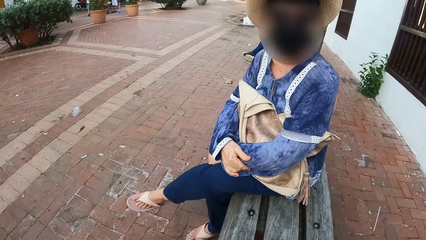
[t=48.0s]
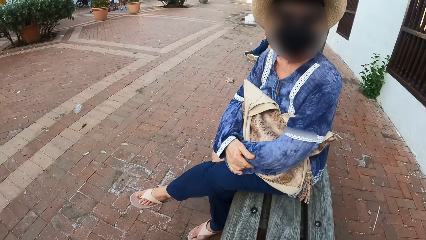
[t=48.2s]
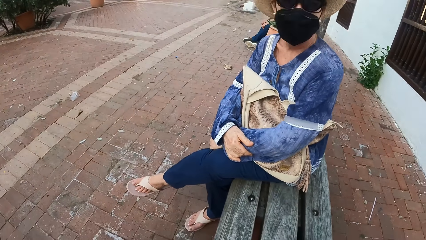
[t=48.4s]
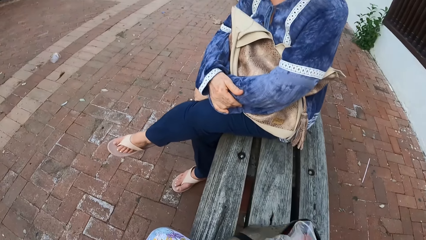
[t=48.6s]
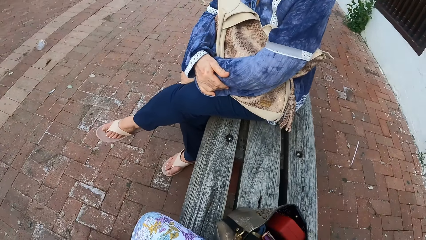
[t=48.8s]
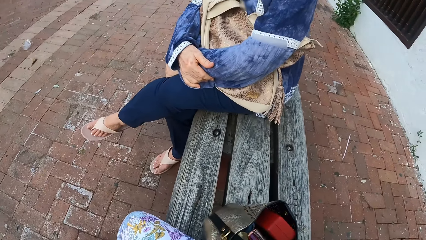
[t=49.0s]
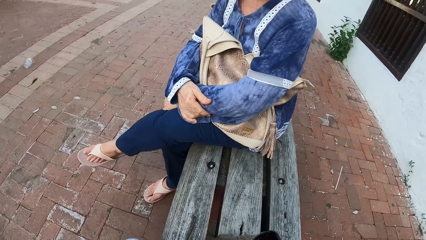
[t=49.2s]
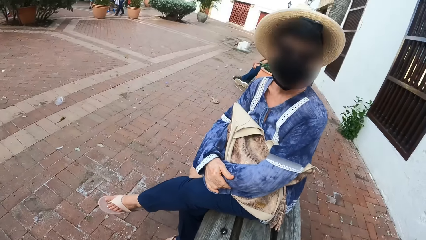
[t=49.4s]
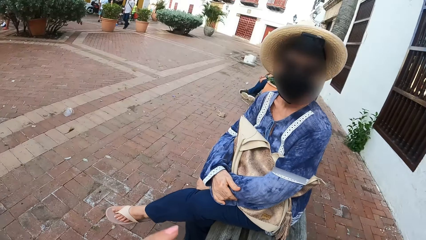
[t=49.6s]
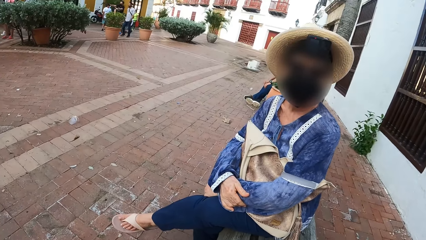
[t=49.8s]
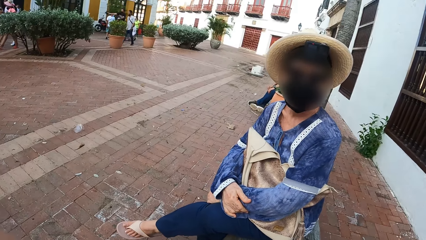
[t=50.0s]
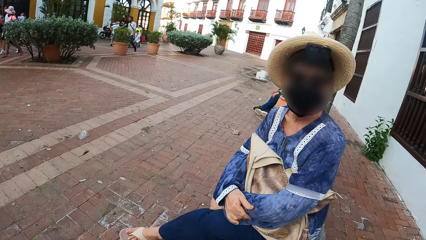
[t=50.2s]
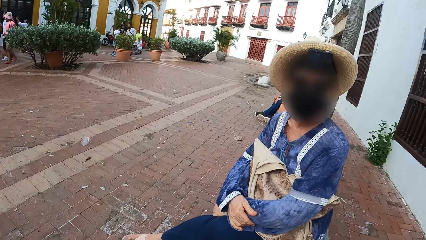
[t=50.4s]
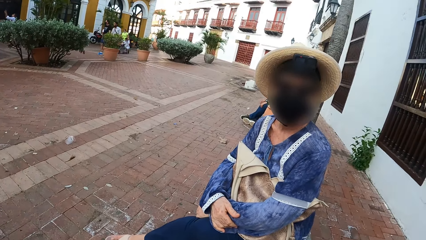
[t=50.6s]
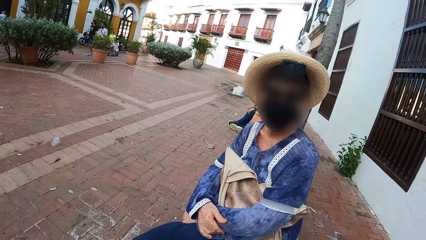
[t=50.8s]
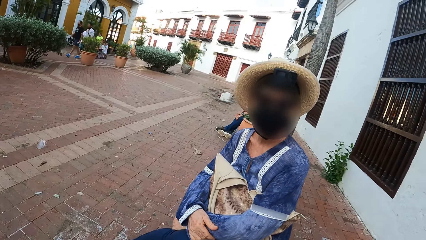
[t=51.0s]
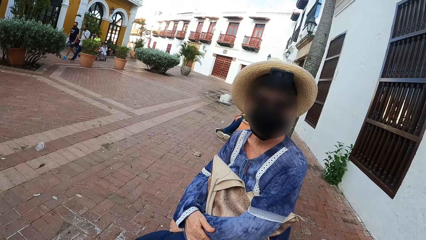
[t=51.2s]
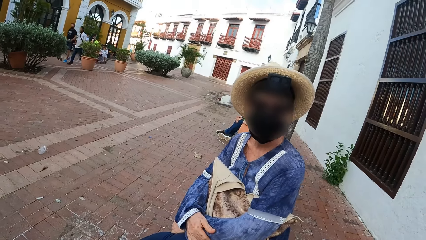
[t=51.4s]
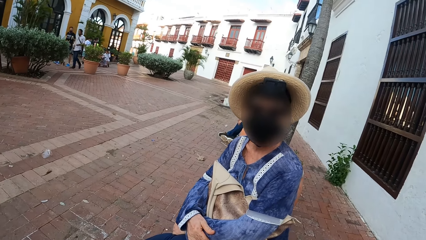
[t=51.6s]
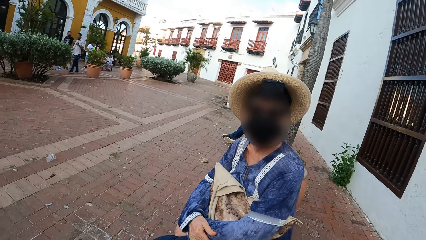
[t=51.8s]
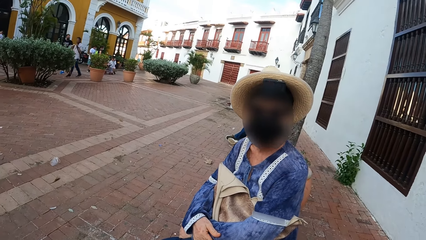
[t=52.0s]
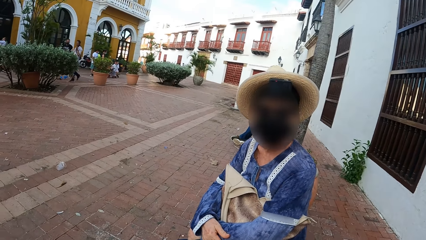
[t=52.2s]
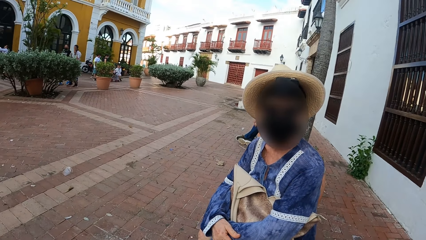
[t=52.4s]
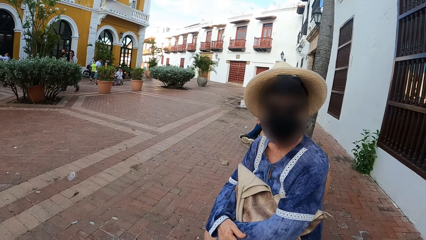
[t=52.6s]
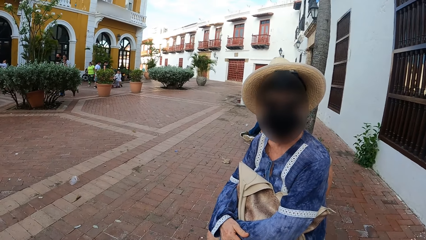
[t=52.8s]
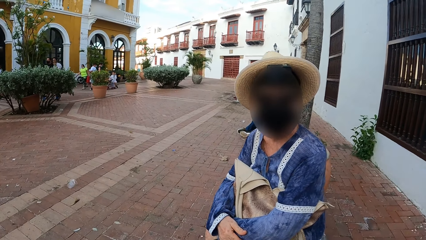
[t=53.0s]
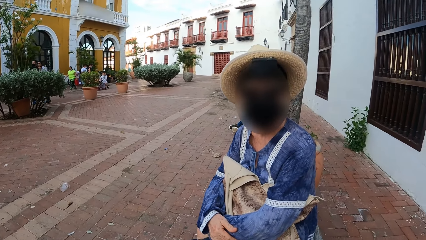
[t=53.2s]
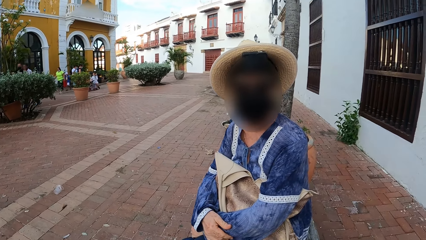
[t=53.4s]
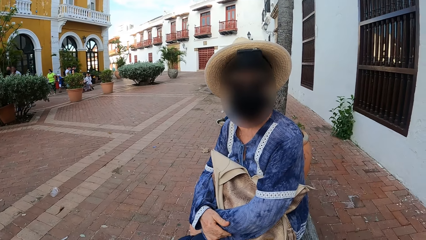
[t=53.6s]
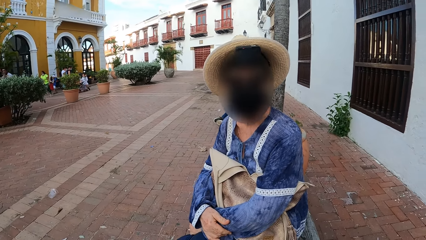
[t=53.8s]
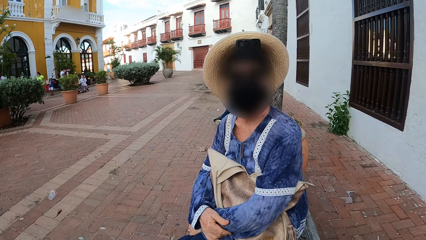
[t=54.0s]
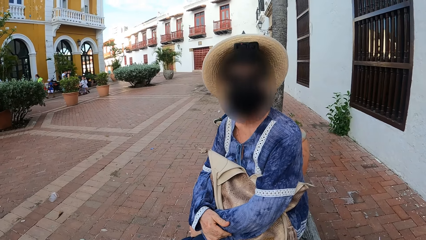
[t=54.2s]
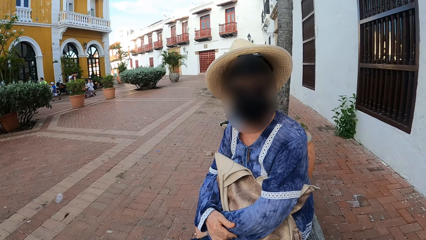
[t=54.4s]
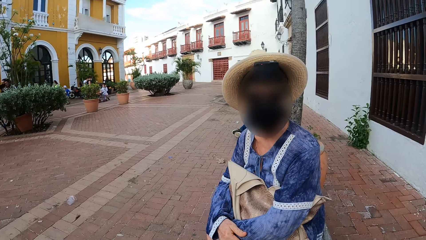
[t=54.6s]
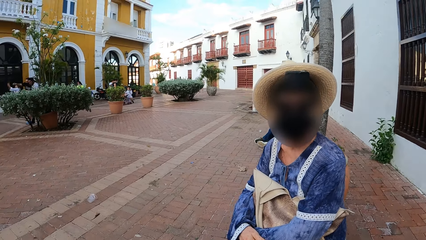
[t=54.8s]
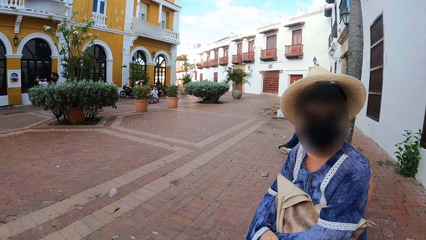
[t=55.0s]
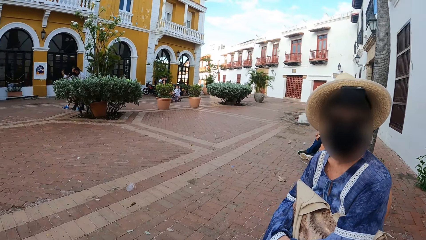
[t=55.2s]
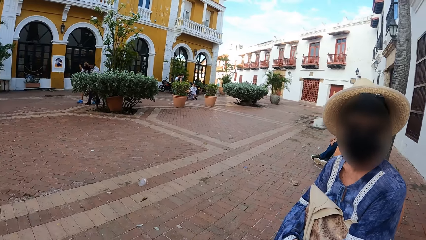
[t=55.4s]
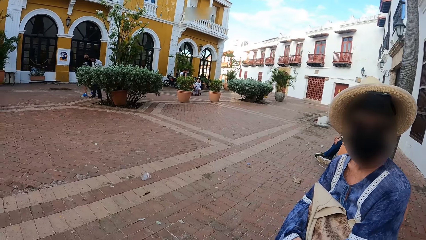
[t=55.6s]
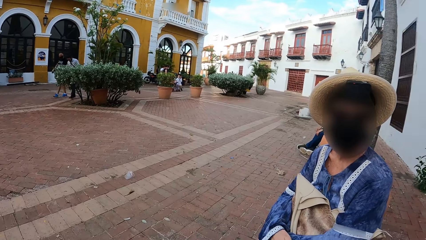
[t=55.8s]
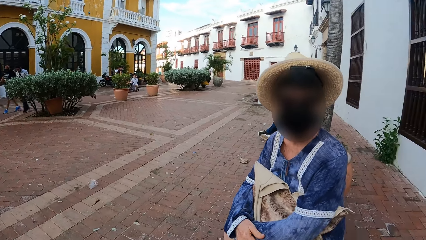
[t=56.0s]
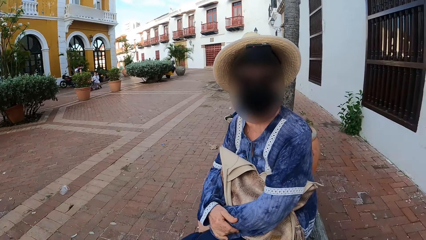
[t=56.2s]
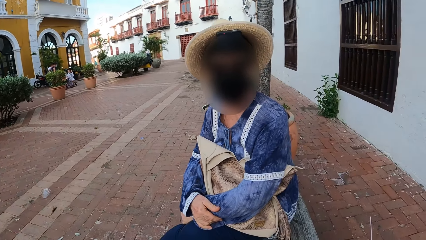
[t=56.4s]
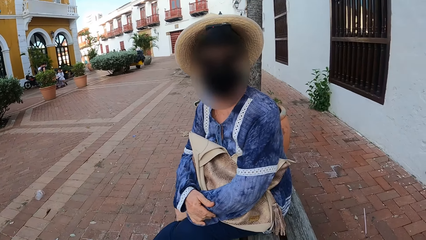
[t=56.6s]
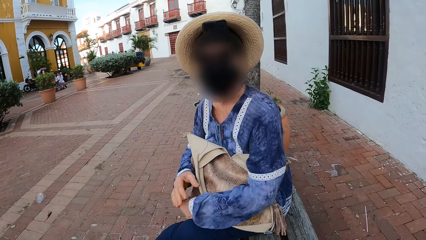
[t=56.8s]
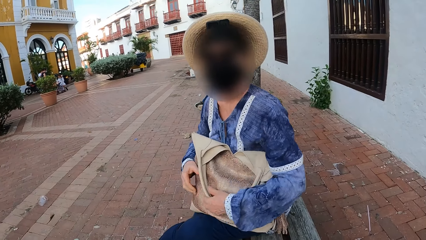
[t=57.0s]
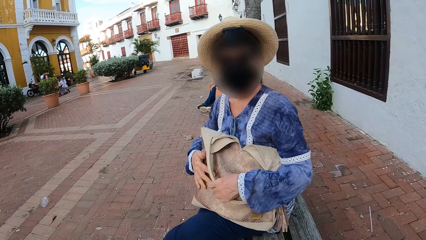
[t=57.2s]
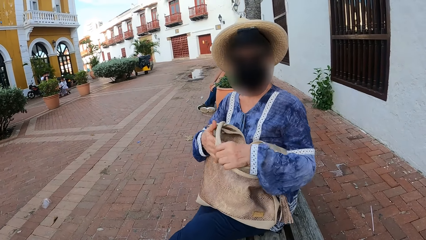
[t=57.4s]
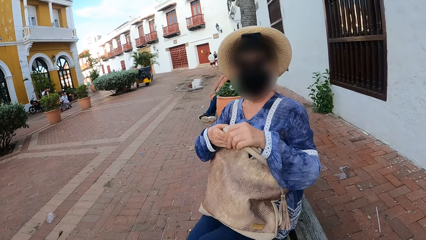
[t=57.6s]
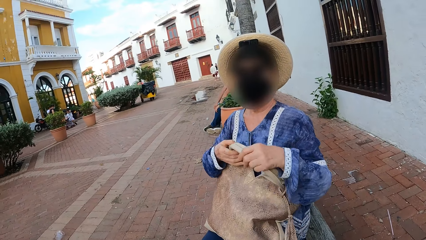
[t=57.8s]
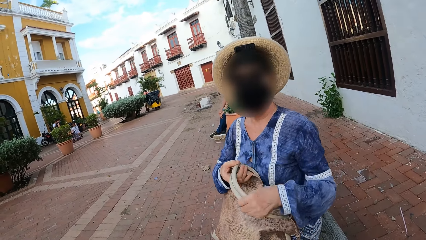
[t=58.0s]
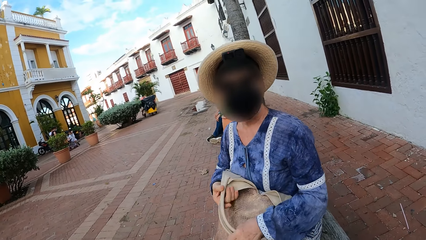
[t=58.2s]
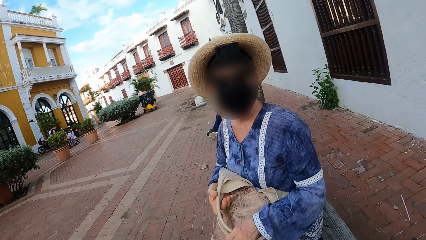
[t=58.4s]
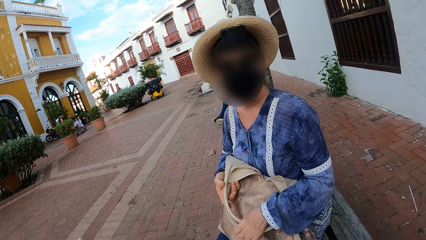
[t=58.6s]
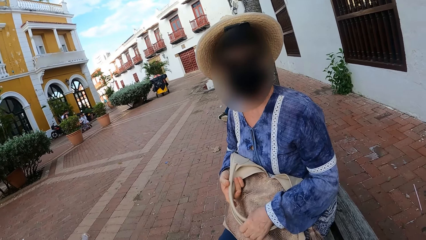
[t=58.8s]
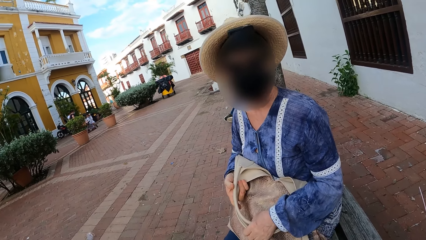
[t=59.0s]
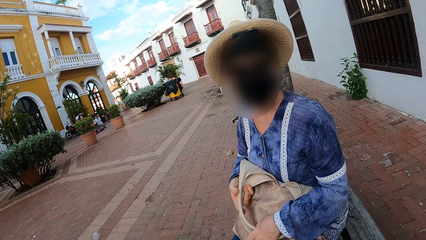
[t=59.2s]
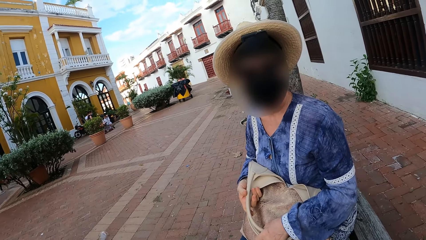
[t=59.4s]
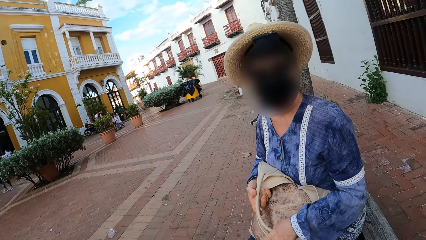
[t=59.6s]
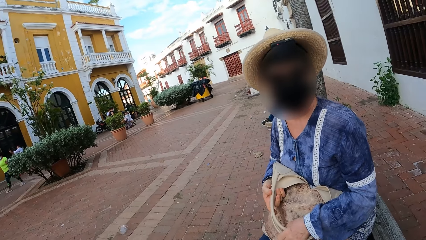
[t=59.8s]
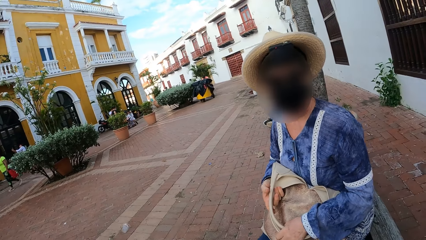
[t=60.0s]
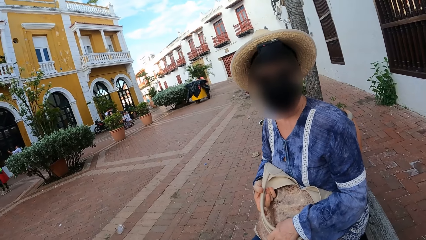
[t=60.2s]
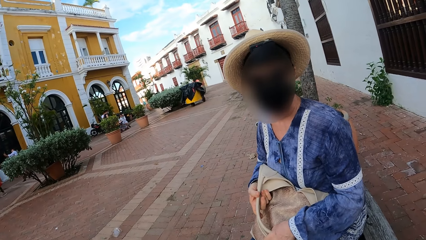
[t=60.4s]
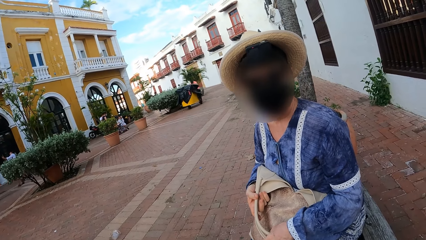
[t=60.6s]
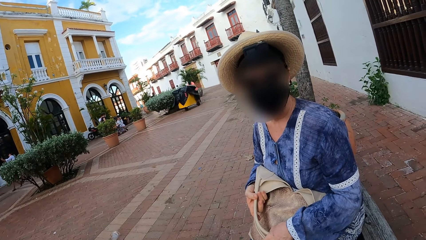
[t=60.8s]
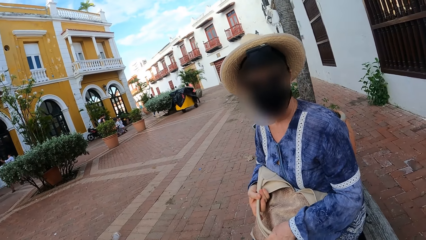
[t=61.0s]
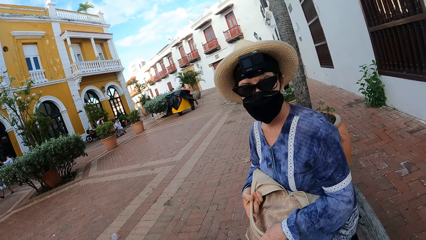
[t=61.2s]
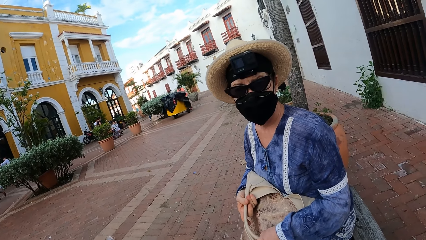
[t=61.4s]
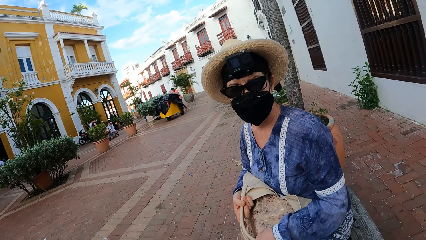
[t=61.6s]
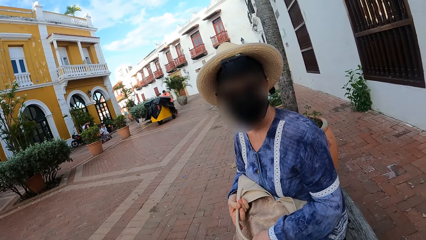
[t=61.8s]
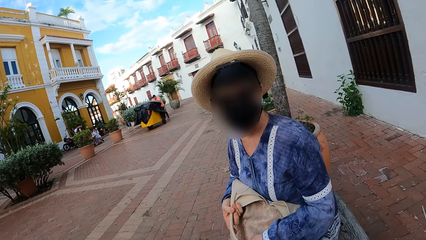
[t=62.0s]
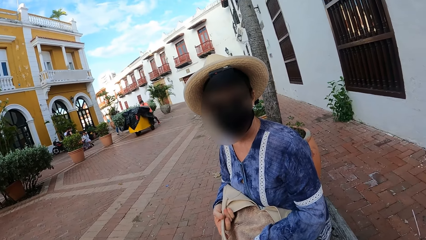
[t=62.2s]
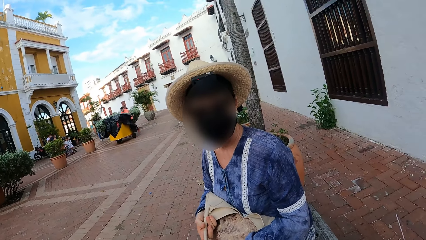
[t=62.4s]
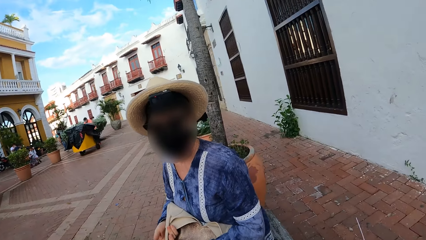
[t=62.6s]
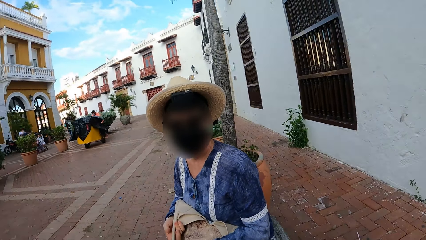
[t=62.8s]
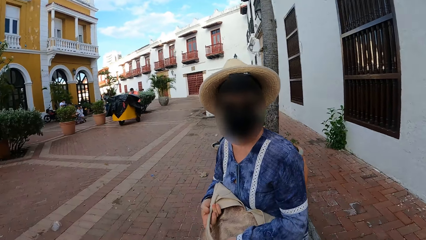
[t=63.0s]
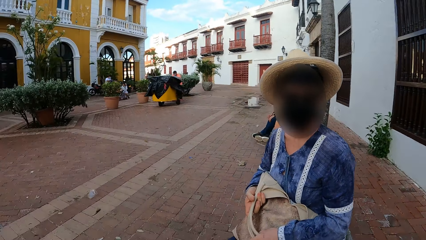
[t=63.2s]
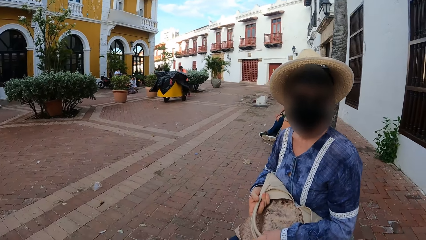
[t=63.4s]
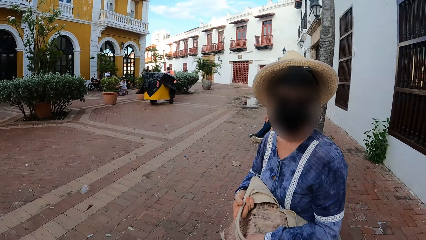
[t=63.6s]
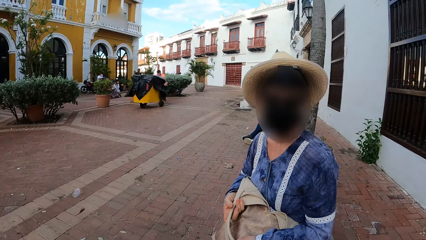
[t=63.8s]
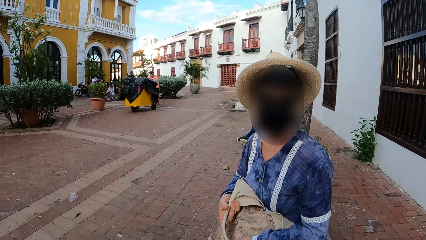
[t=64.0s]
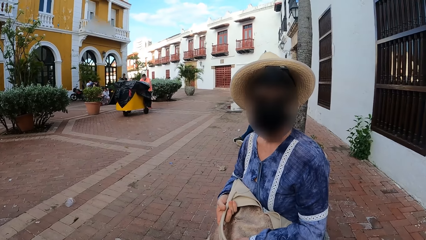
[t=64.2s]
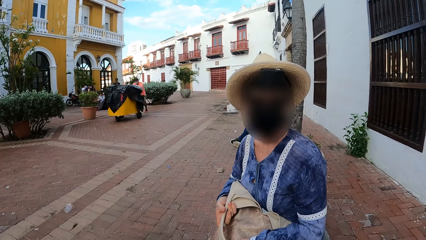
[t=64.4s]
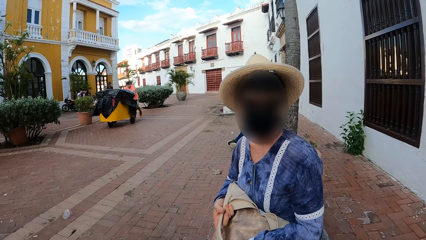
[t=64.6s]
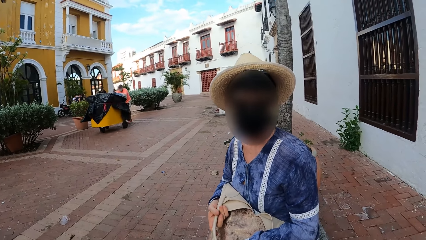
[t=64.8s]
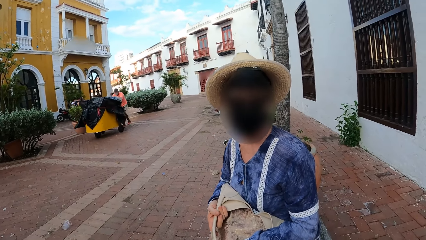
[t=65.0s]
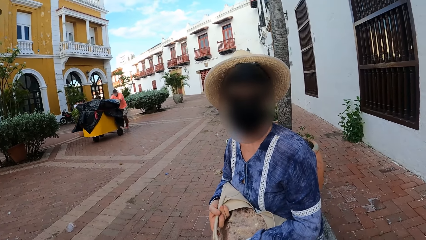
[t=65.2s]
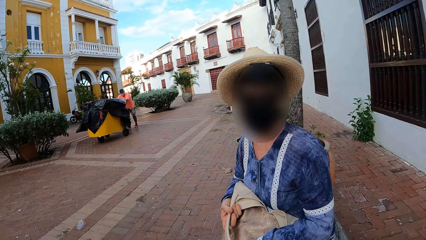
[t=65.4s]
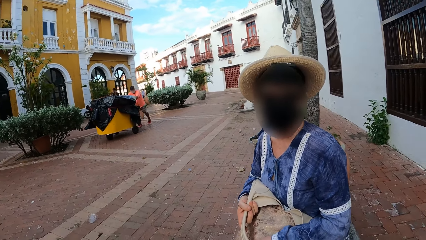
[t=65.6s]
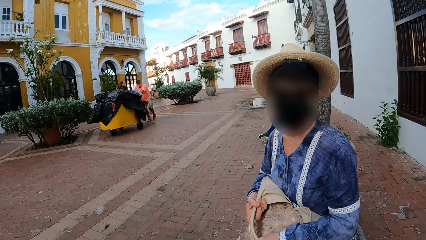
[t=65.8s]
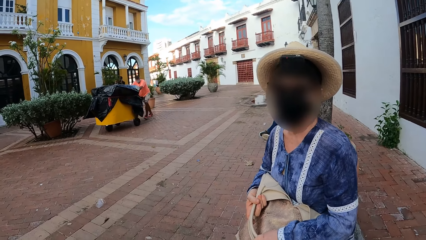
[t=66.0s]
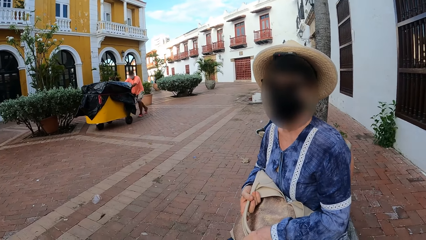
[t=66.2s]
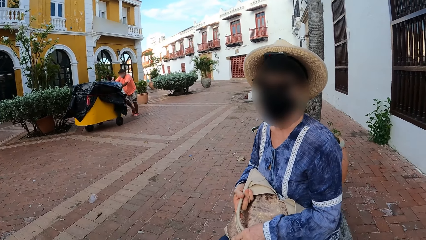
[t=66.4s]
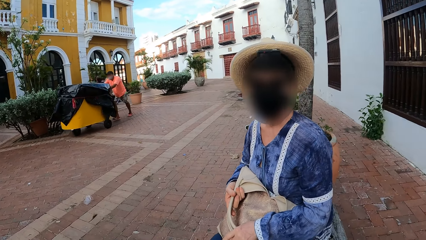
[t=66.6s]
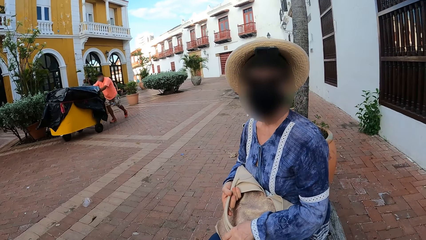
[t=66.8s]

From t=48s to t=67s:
The camera wearer looks at a person. She looks at her bag on a bench. She moves her hand. She talks to the person. The person nods her head. The camera wearer looks across a street. The person talks to another person. The first person holds her bag. The first person talks to the other person.
